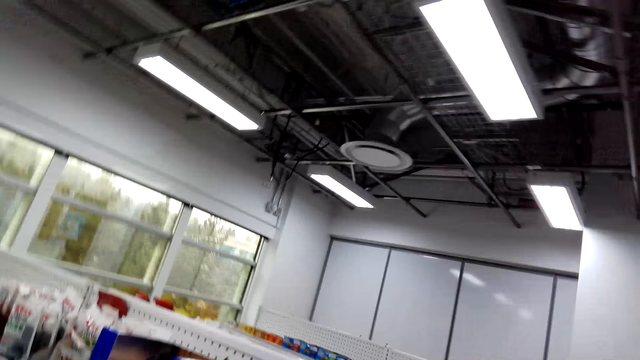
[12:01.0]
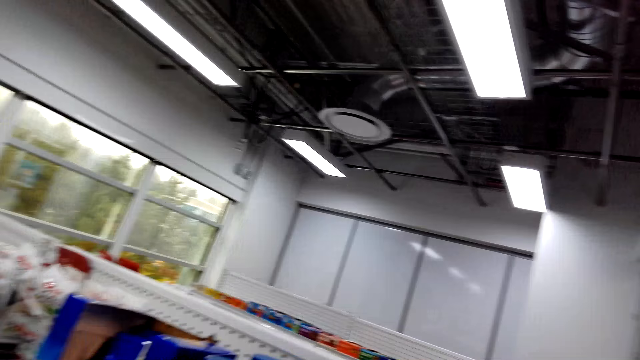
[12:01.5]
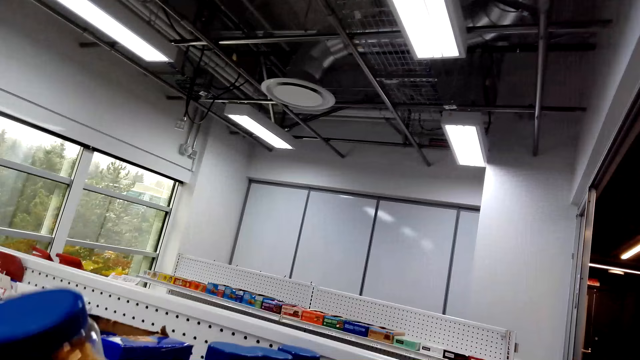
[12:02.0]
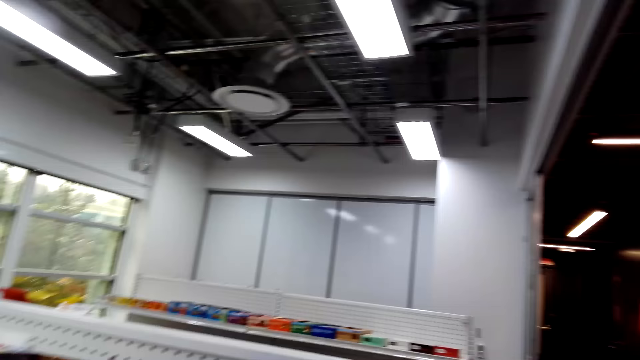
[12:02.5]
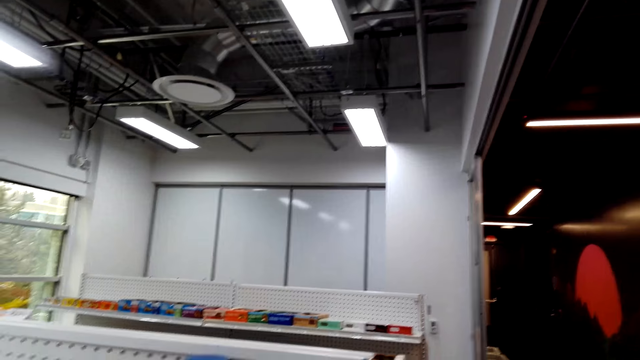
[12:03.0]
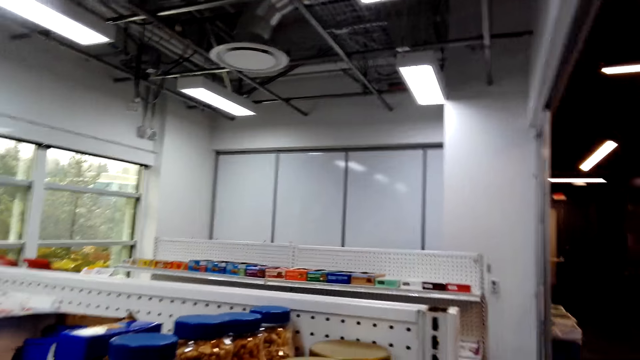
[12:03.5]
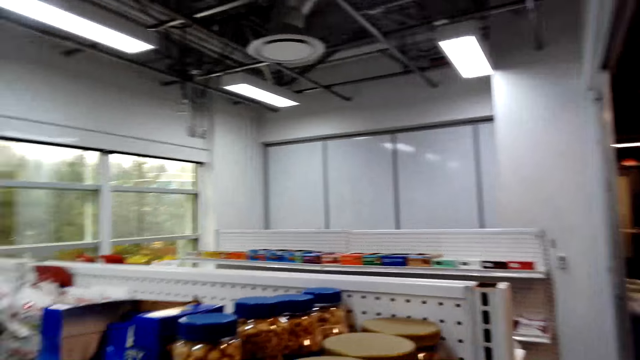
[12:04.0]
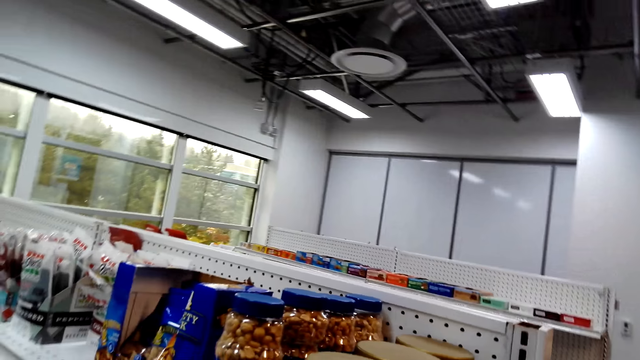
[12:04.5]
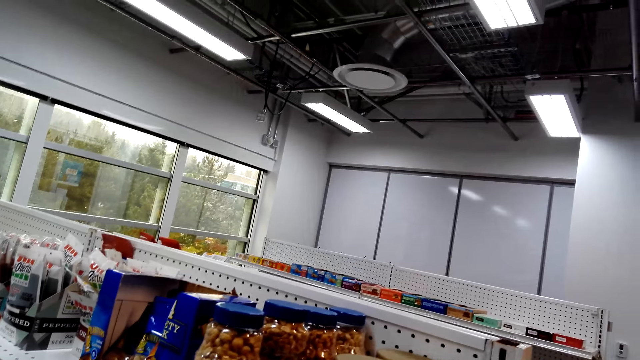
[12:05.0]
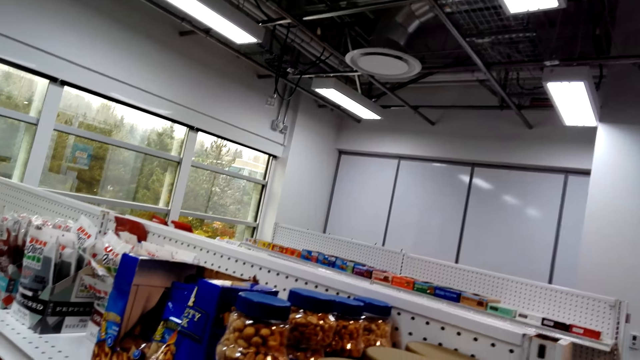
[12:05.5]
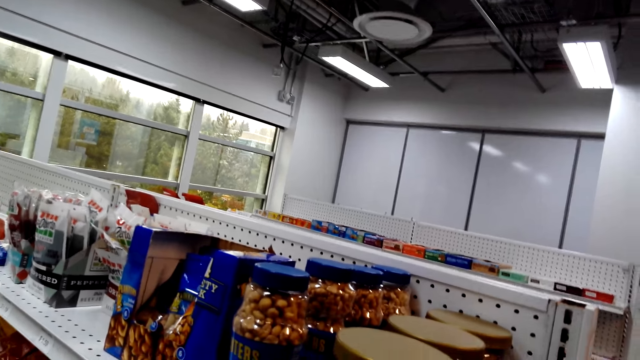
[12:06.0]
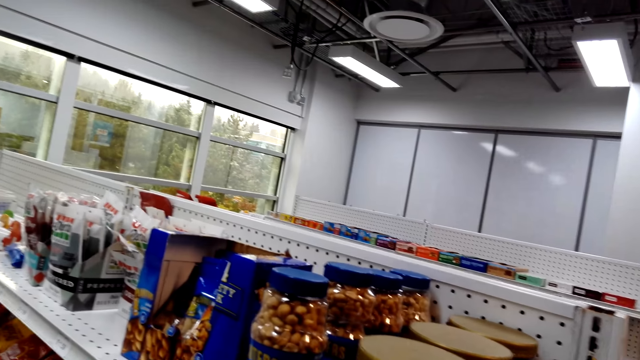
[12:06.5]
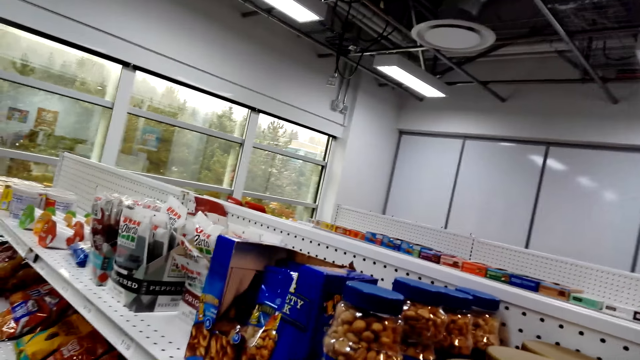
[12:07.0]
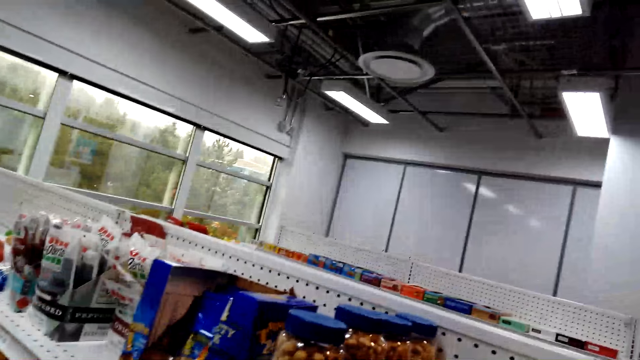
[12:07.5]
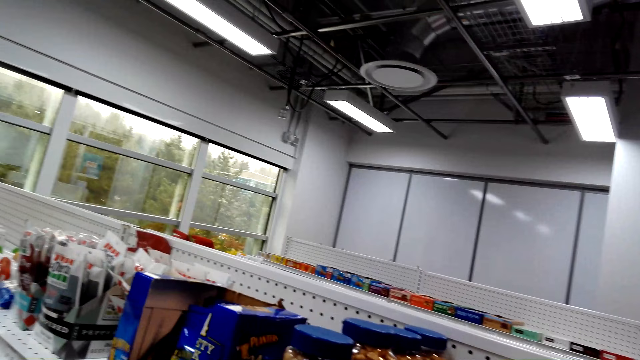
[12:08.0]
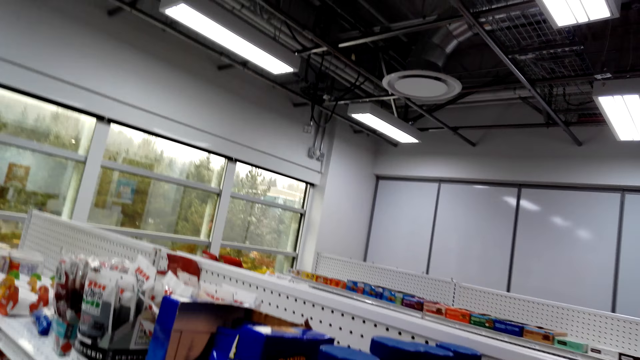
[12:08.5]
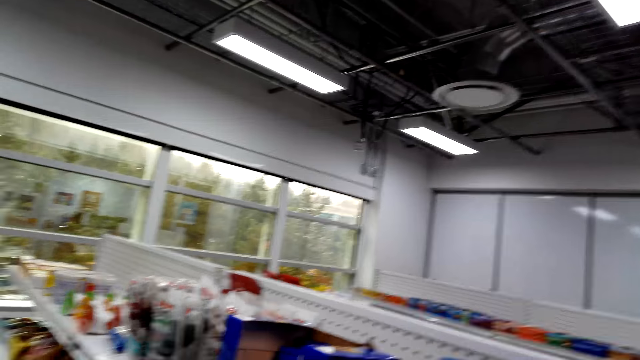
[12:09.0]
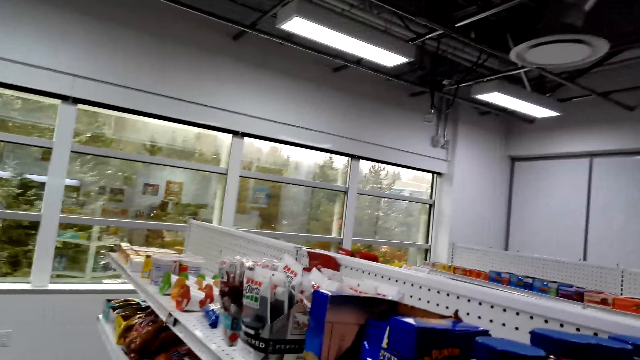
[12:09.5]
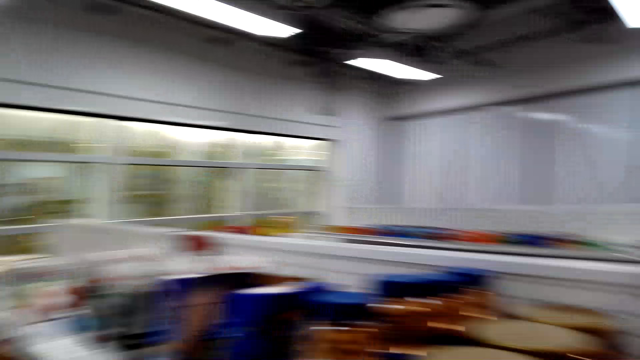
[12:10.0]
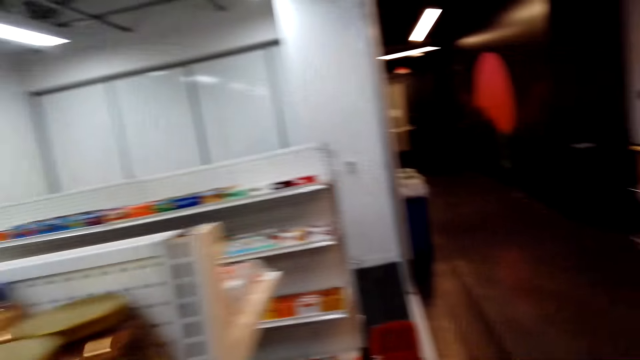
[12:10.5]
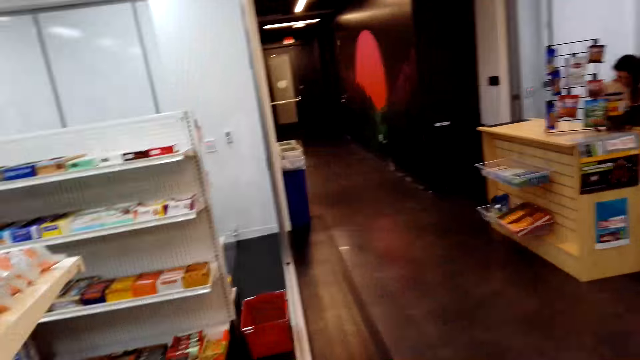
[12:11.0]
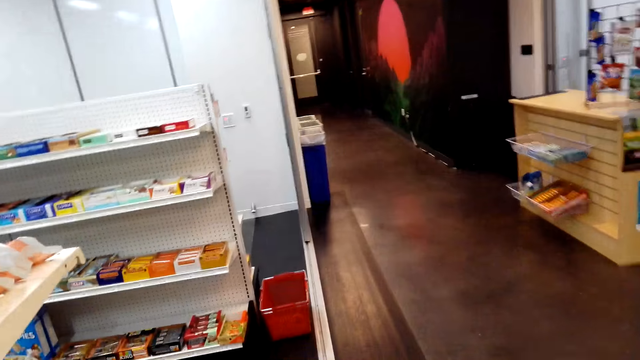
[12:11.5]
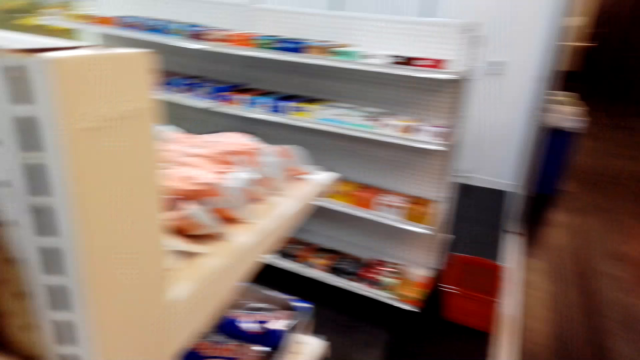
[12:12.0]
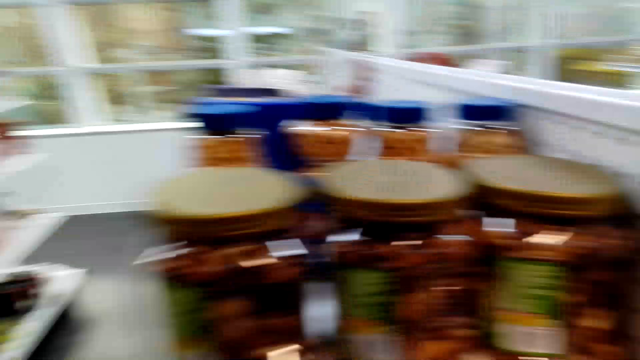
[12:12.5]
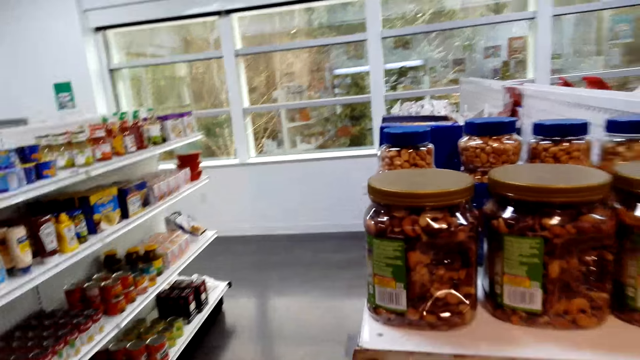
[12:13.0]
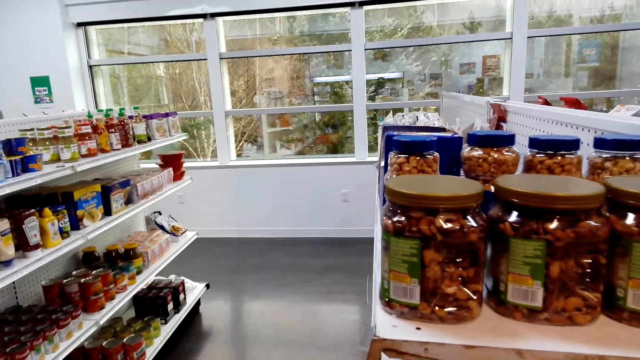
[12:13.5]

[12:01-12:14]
The camera wearer picks up something. They look around.

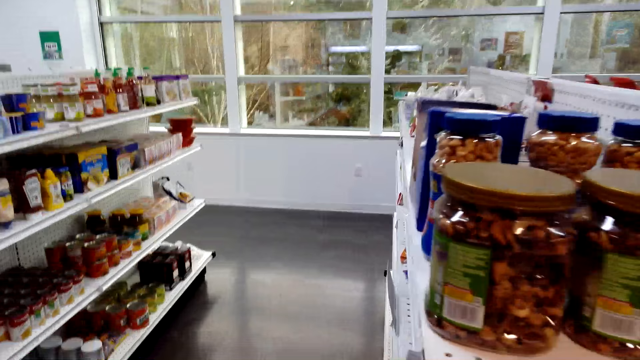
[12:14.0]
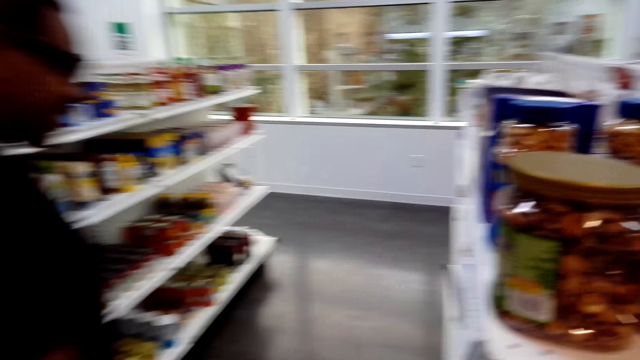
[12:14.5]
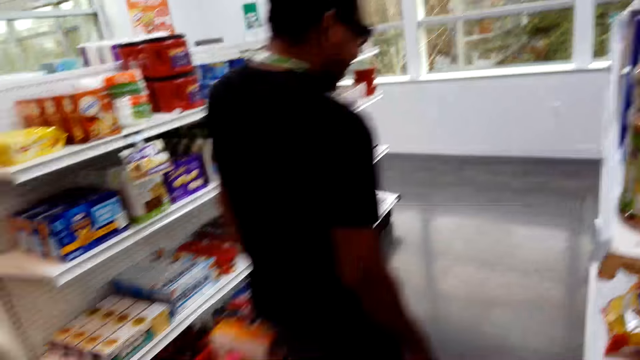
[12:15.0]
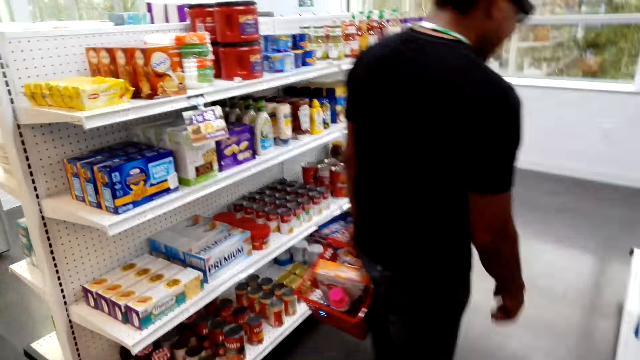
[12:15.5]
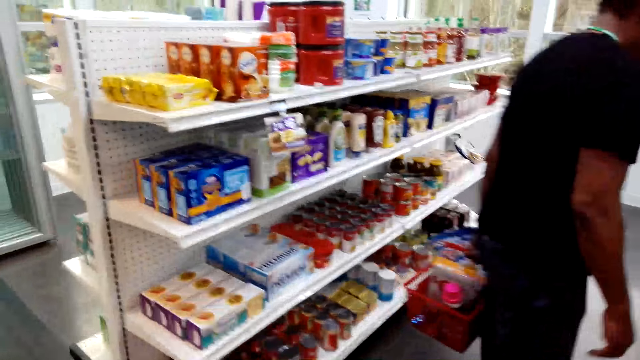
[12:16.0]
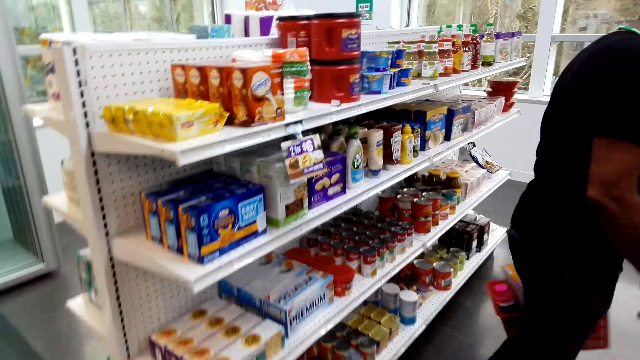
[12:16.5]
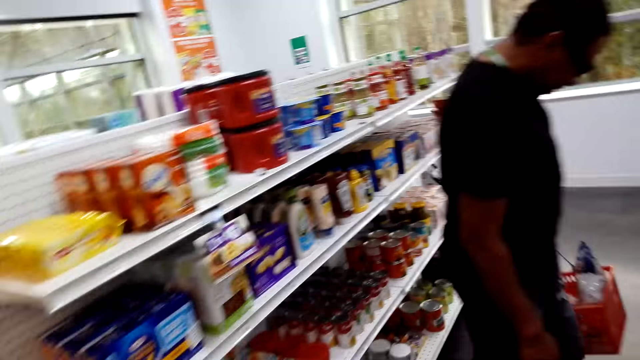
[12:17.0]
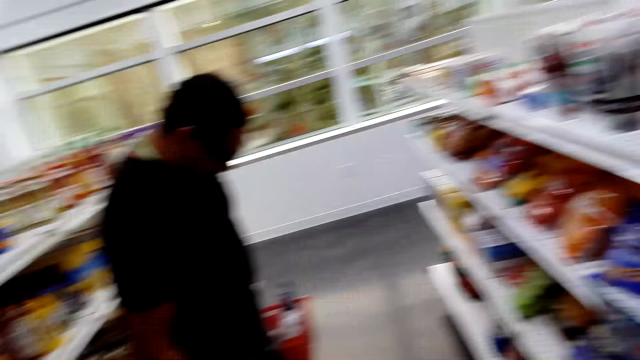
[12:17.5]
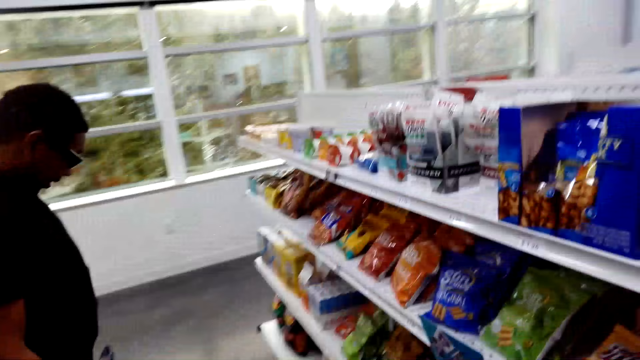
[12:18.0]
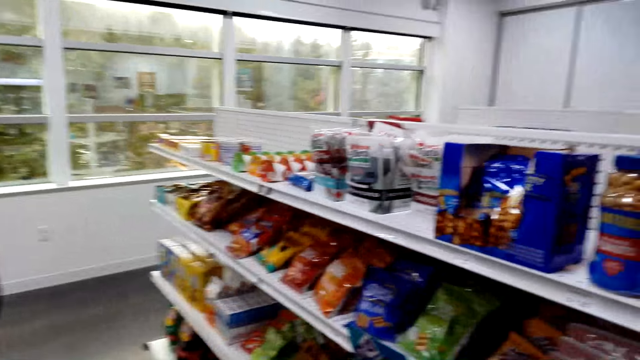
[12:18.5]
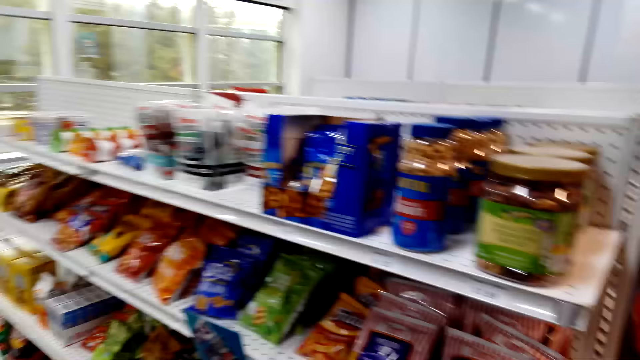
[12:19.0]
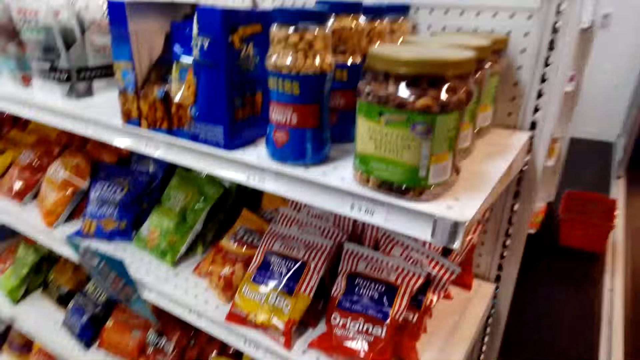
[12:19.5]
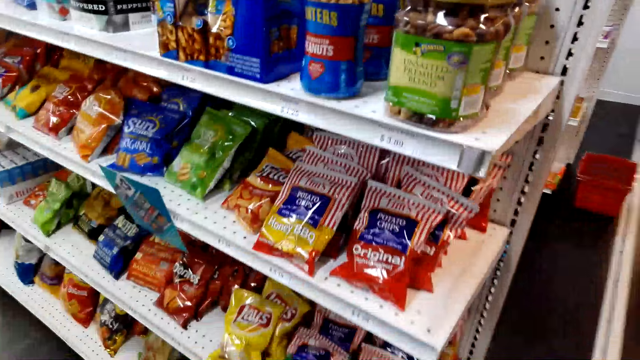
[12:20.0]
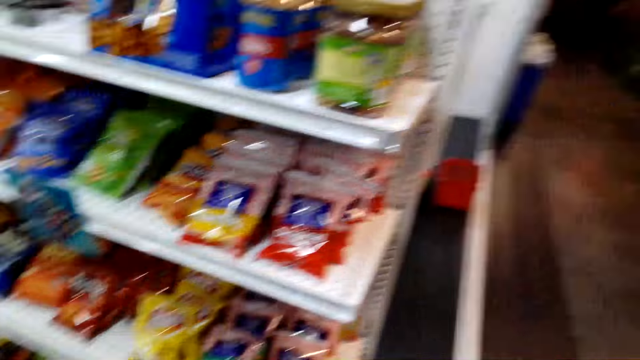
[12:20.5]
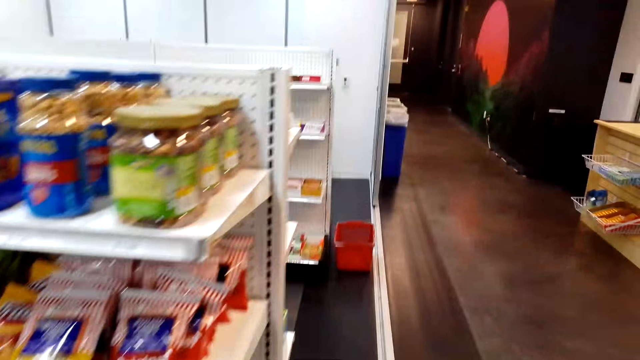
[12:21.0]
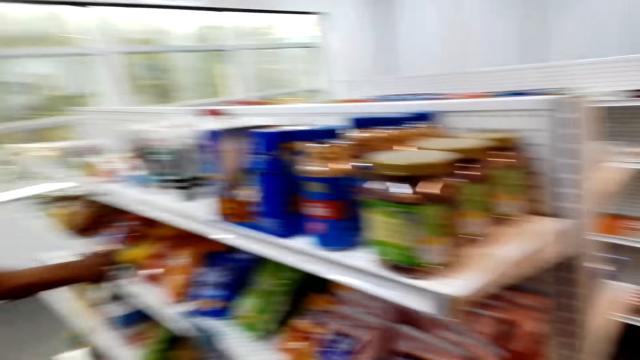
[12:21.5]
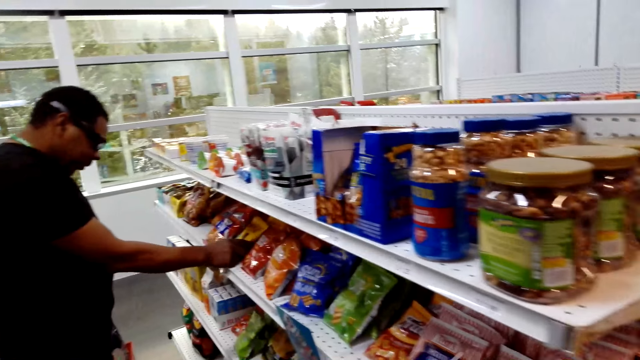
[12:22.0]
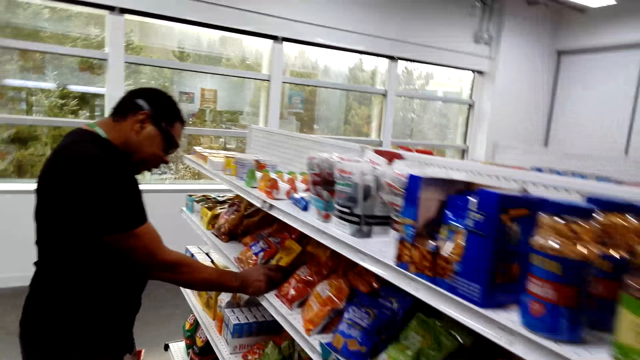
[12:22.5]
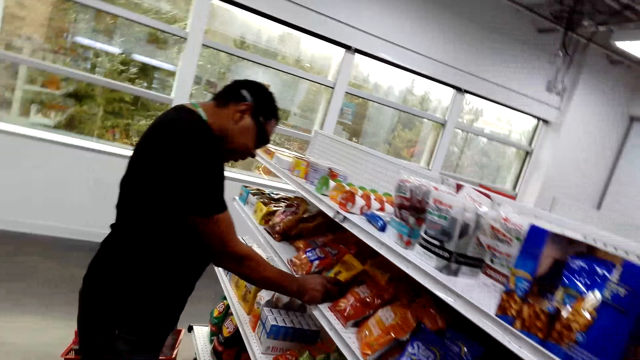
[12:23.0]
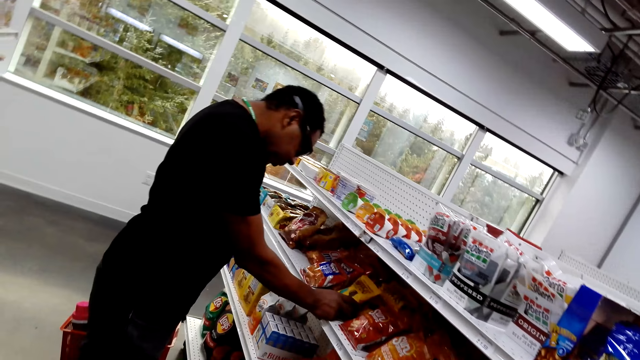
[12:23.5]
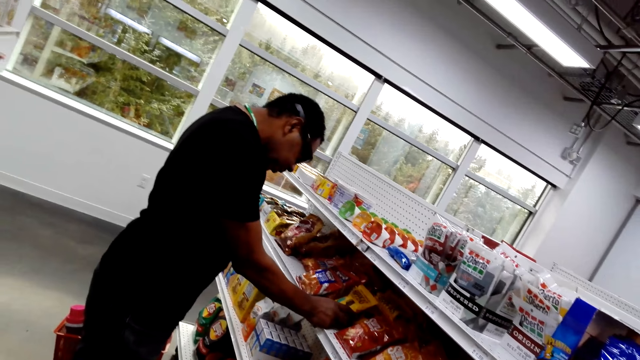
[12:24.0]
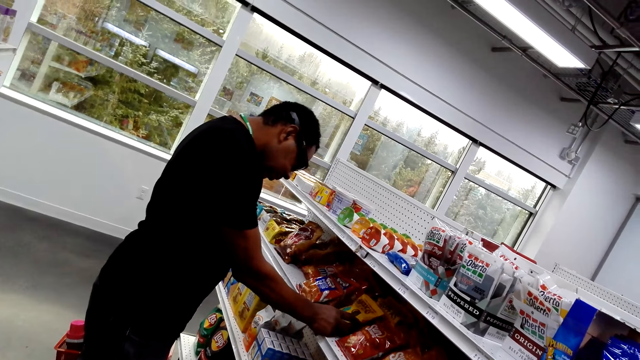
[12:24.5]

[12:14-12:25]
A man stares at the shelf. The man holds an object on the shelf.
